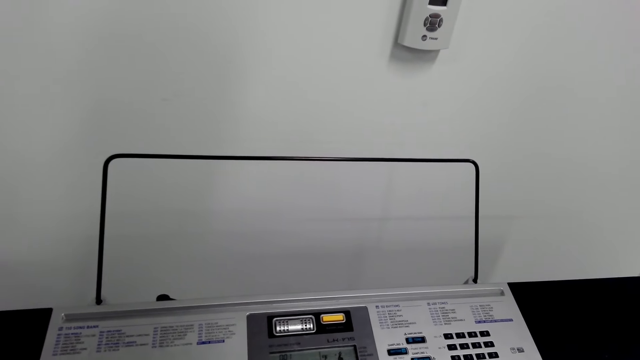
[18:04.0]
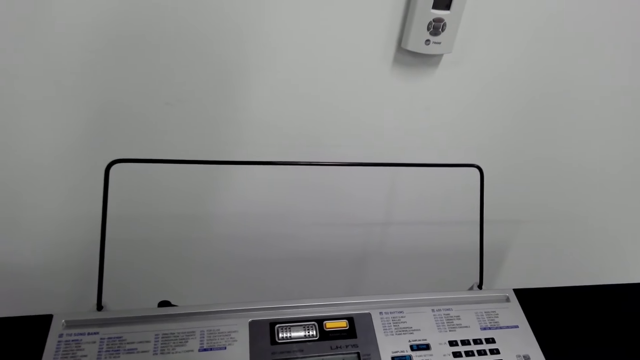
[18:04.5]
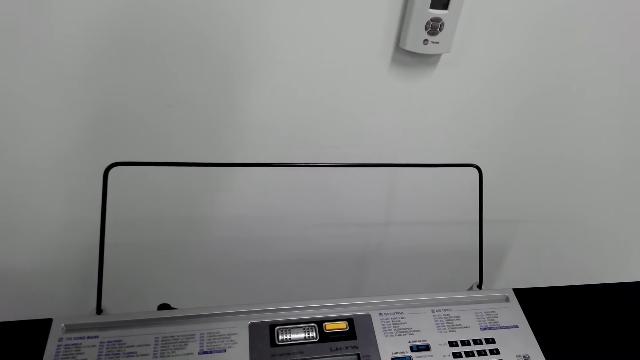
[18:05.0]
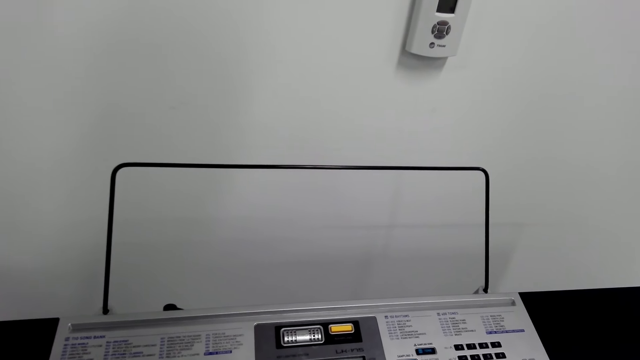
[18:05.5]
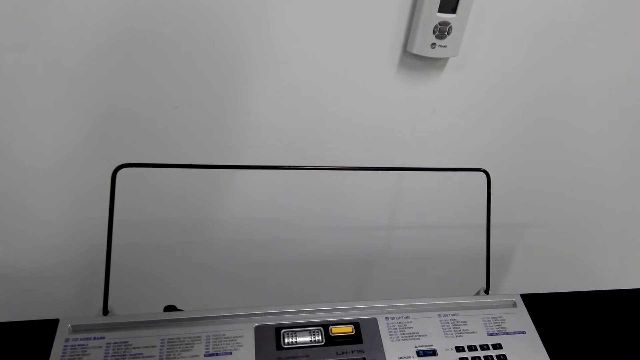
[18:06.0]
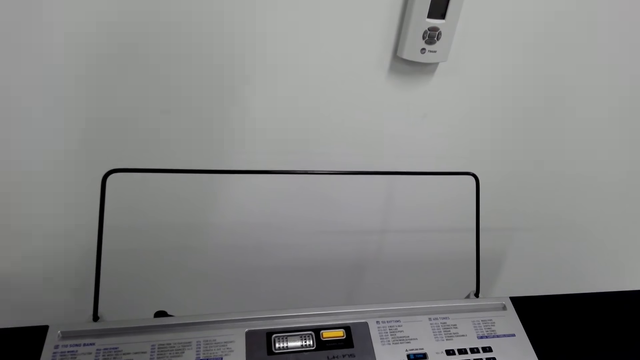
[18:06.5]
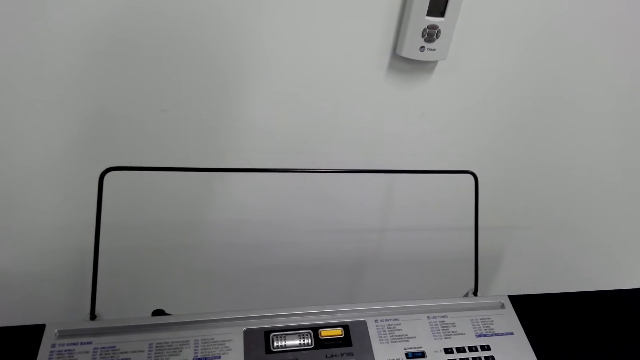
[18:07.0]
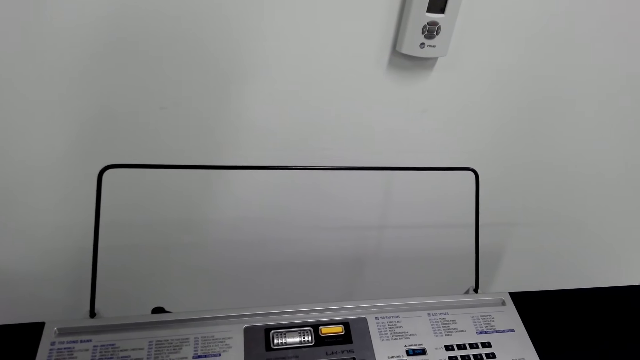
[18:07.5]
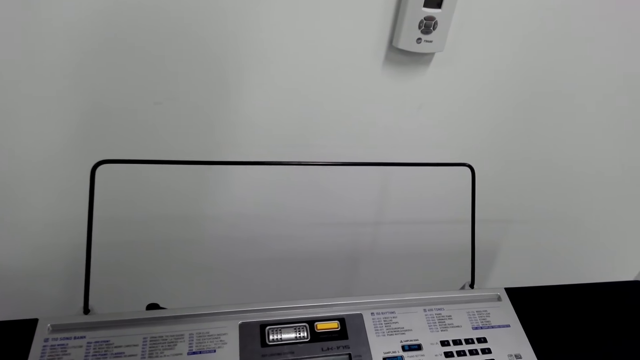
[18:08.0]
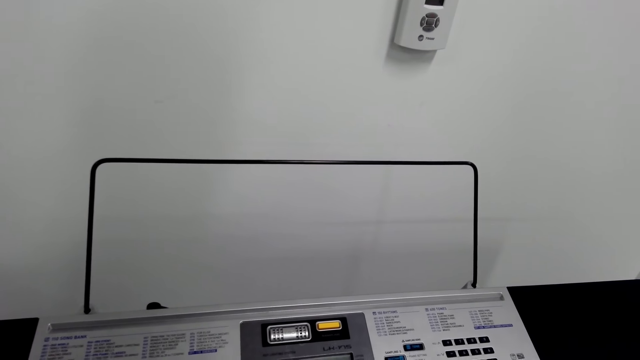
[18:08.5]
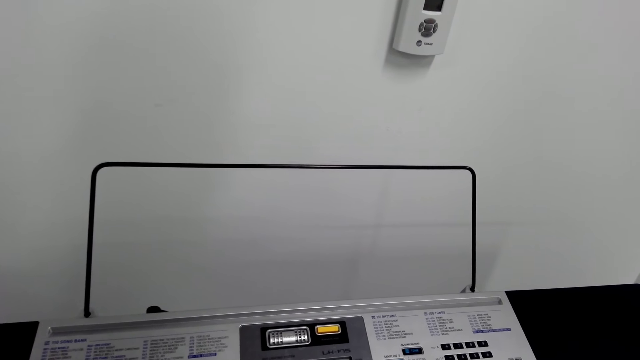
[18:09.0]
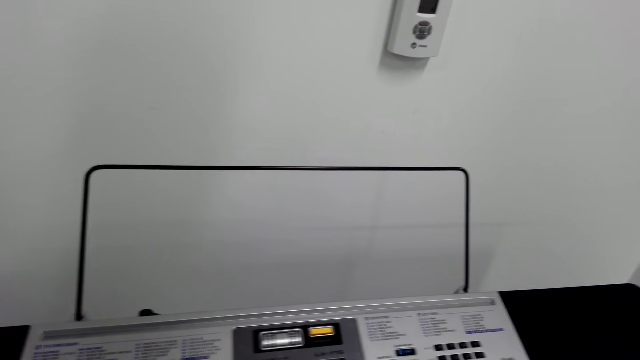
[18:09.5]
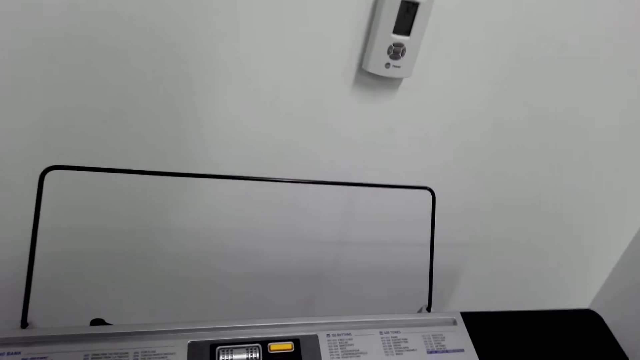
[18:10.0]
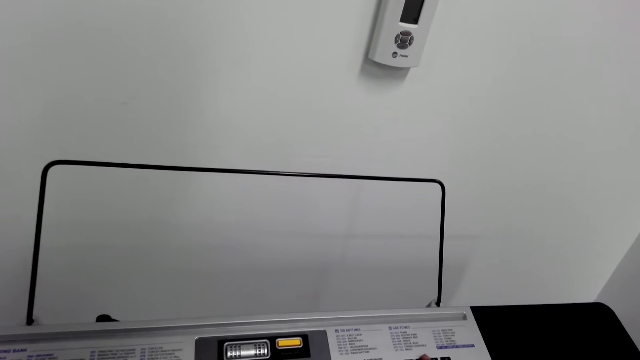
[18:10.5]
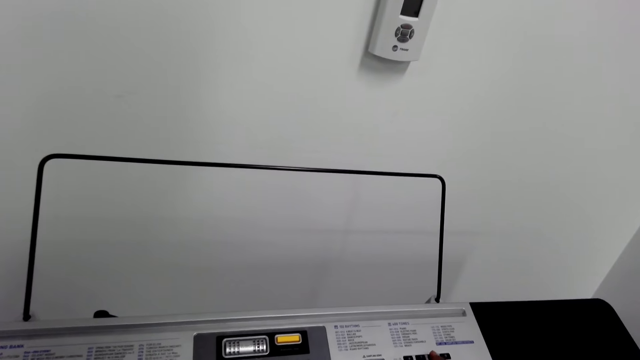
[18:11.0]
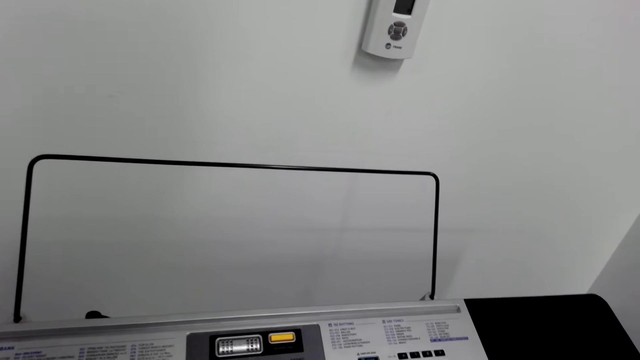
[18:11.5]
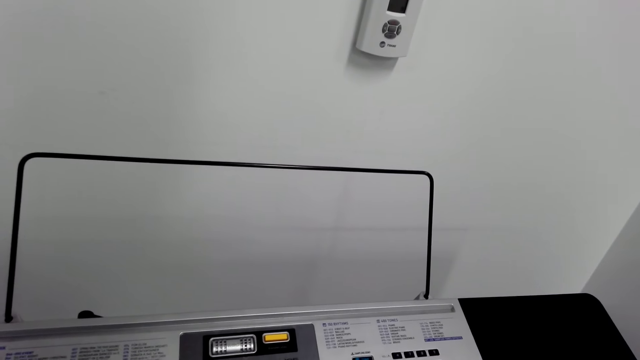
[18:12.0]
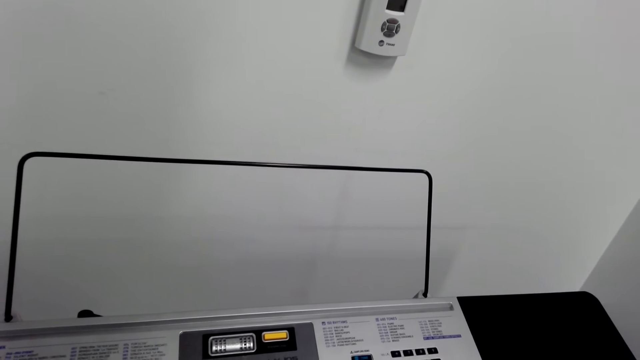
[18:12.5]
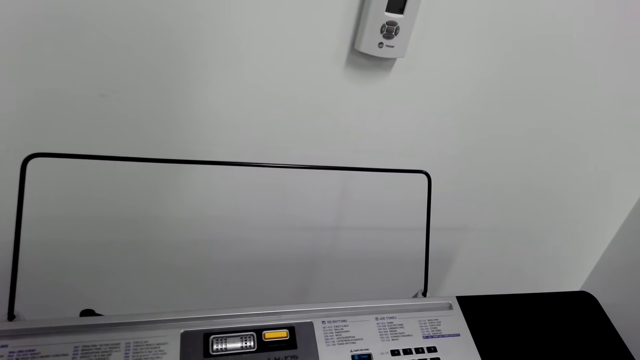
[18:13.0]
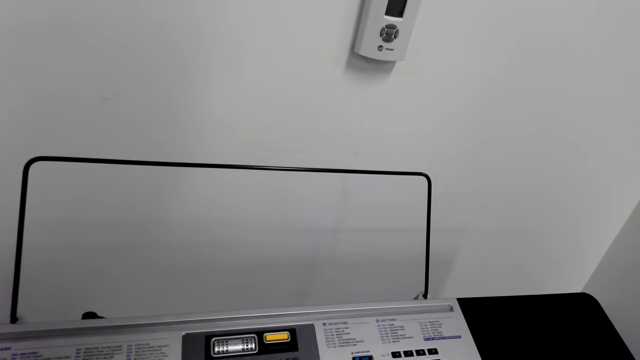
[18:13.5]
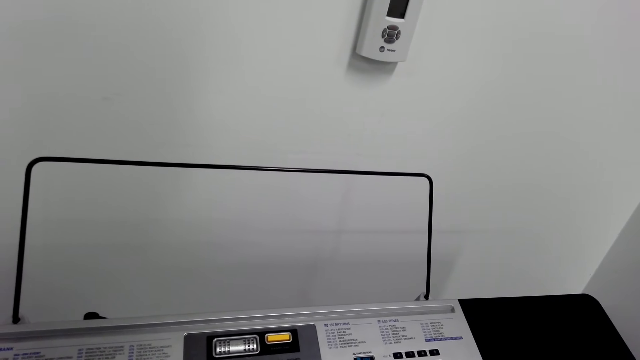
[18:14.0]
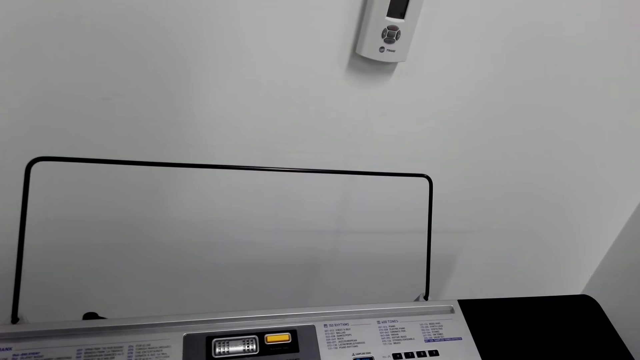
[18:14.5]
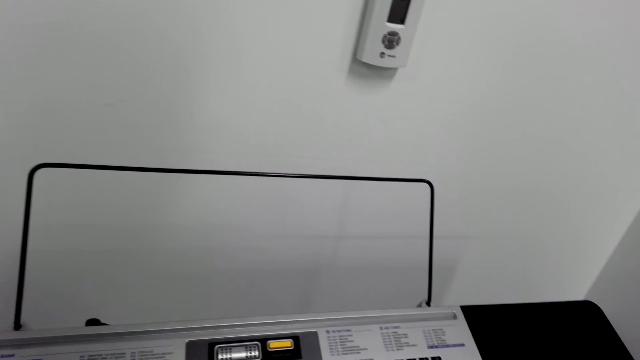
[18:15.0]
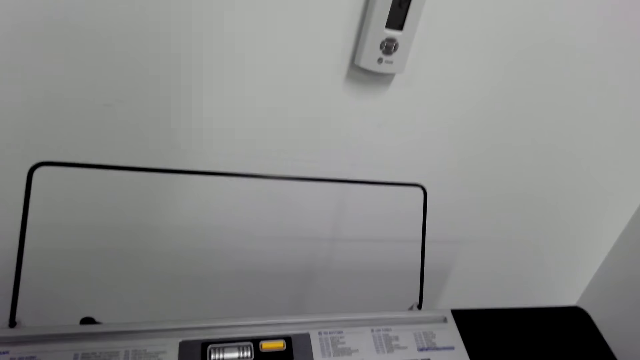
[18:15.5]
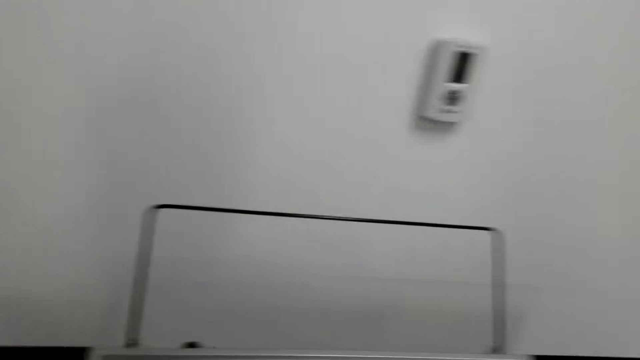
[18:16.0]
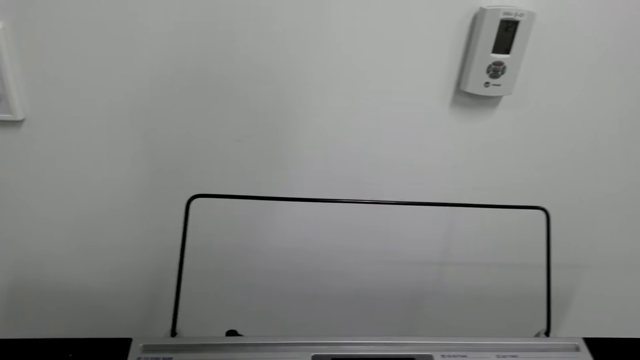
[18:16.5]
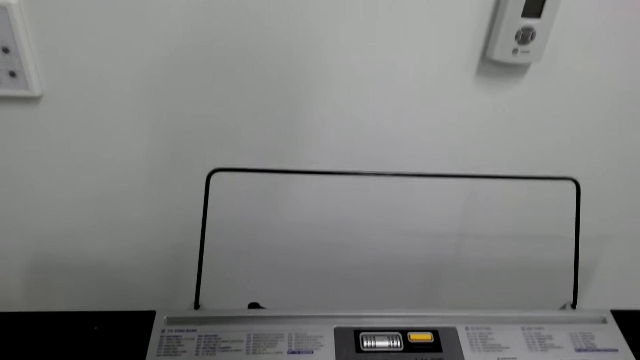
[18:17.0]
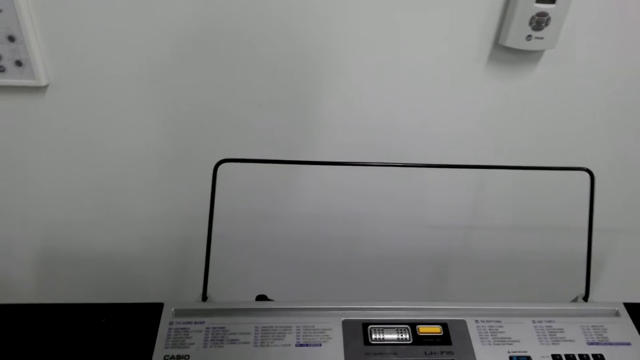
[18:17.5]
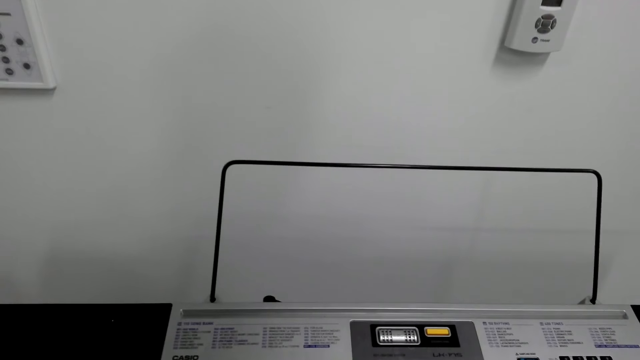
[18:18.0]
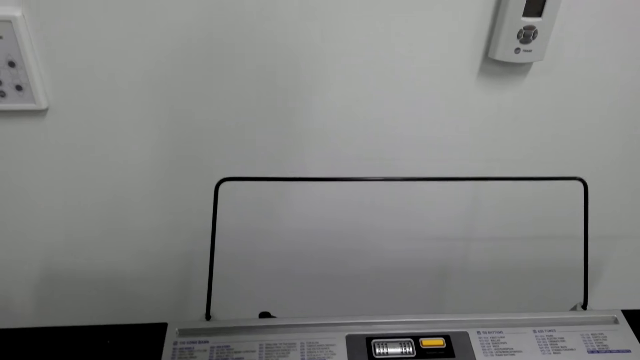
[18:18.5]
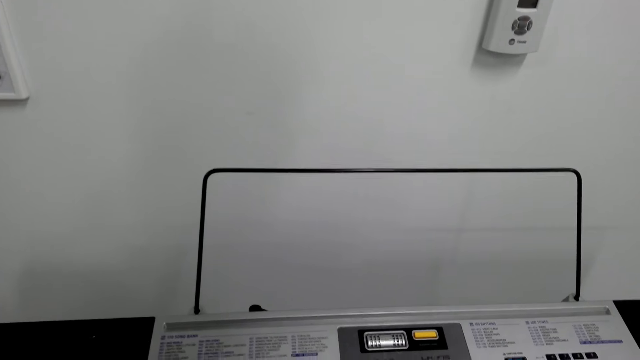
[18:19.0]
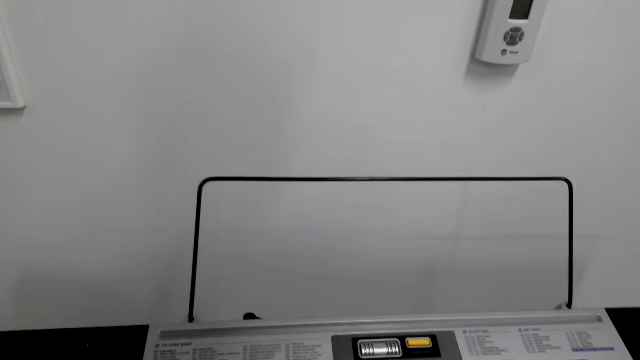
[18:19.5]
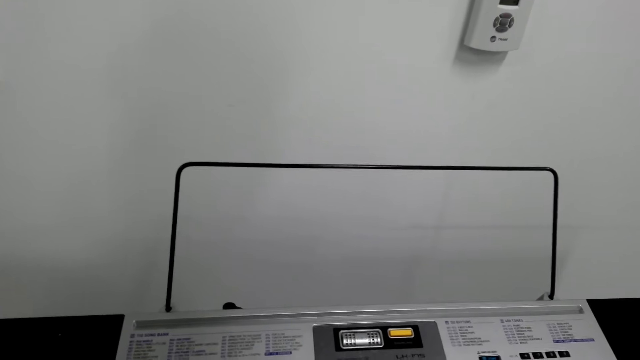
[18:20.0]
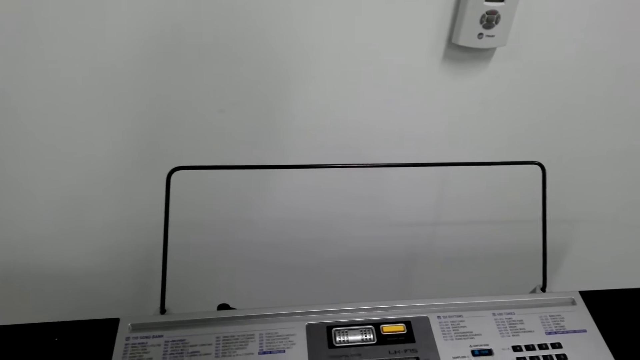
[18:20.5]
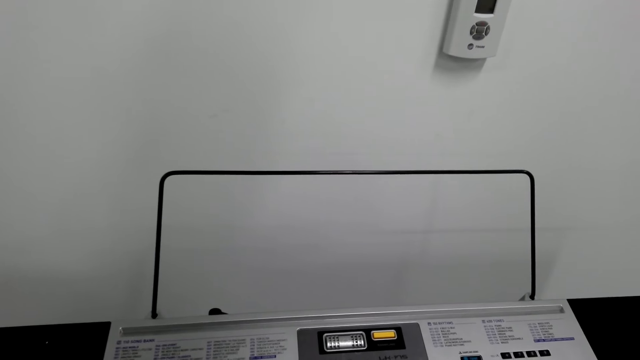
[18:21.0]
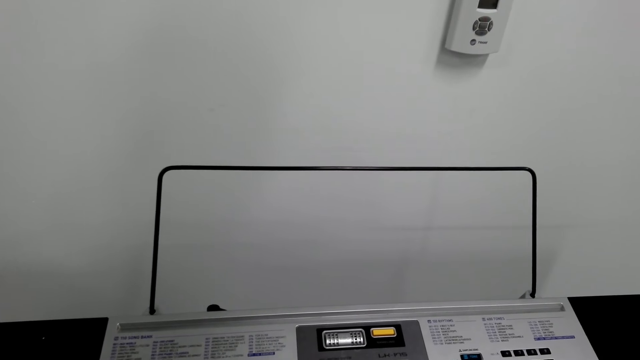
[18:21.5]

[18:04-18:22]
The camera wearer plays the keyboard. They play the piano.
